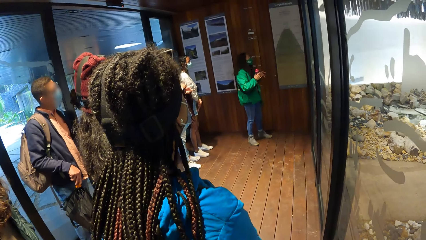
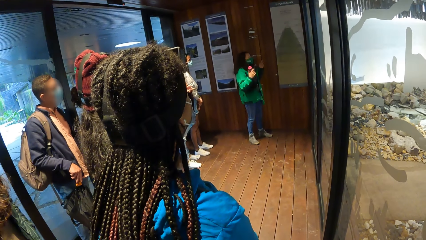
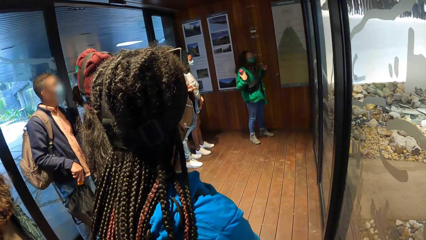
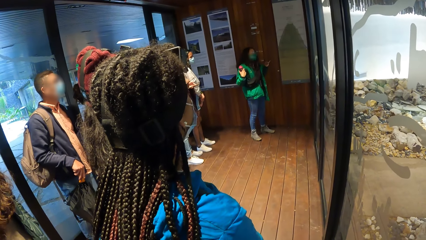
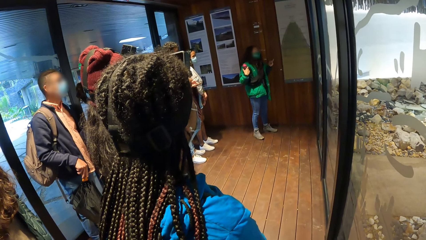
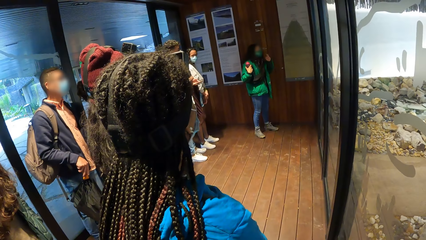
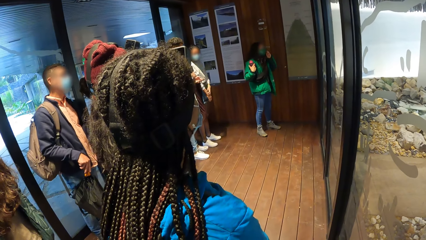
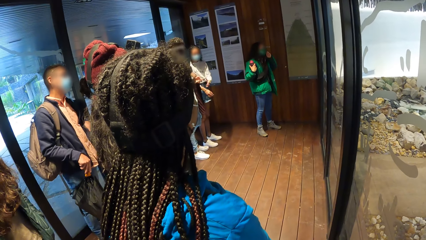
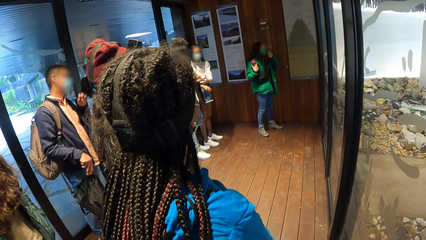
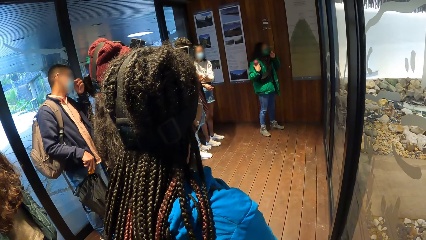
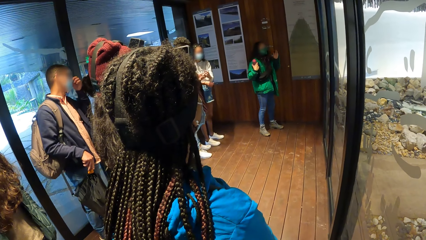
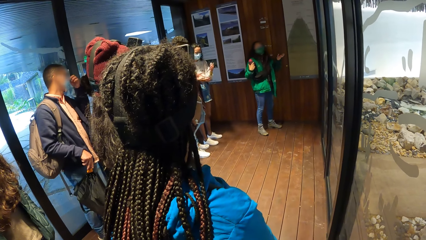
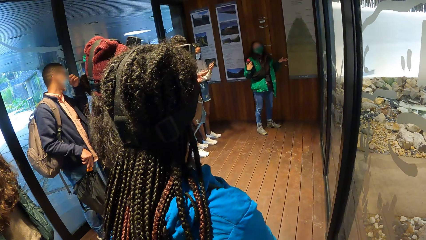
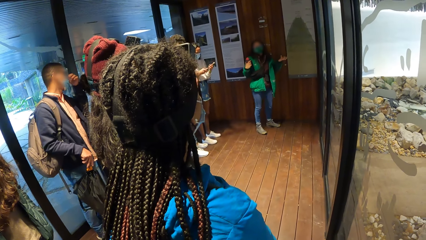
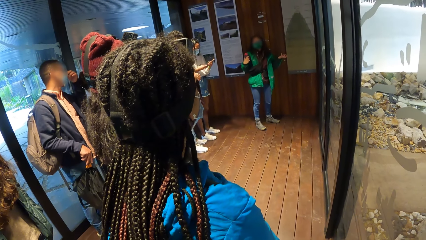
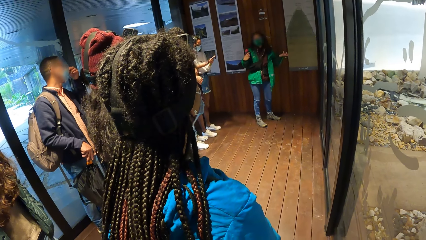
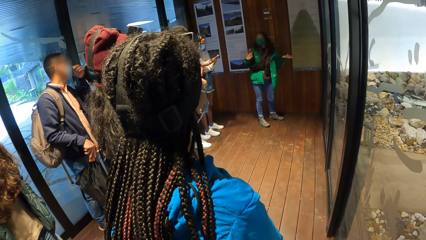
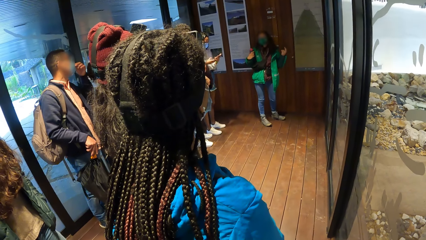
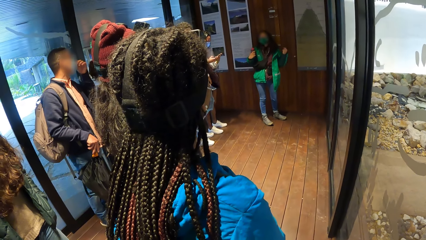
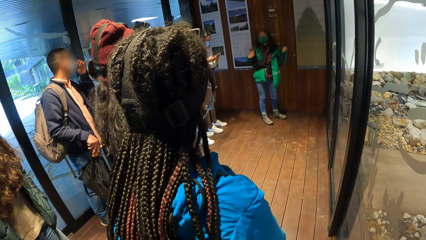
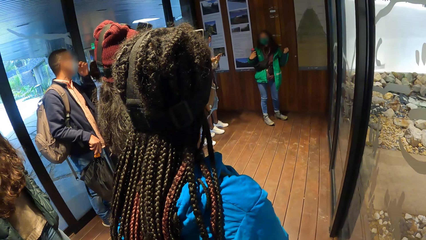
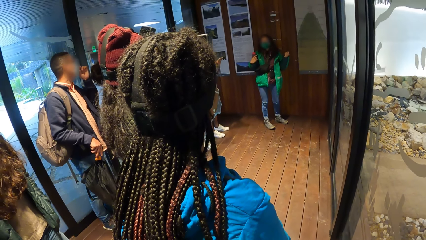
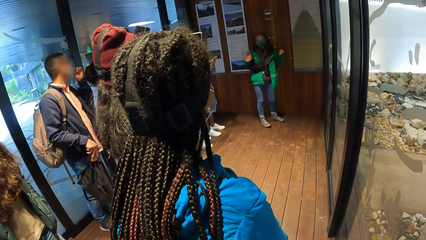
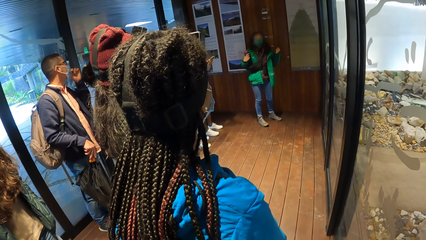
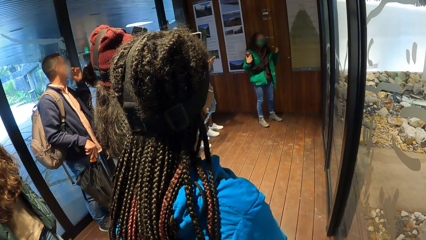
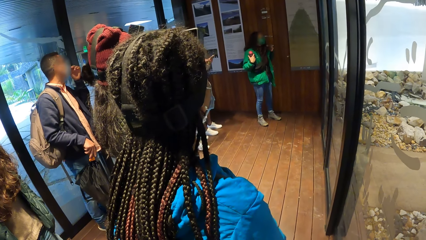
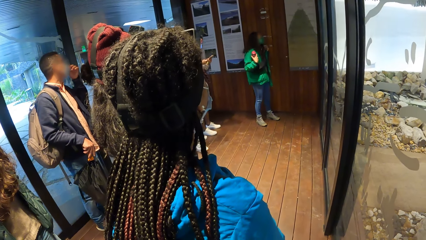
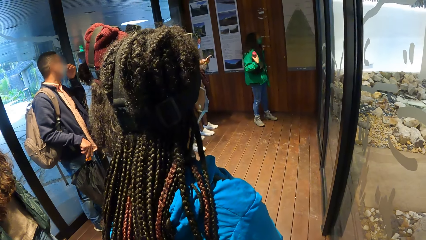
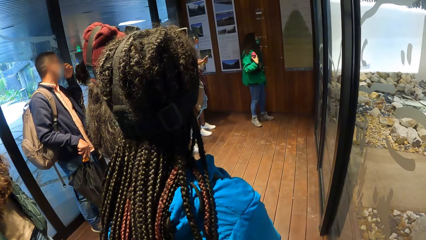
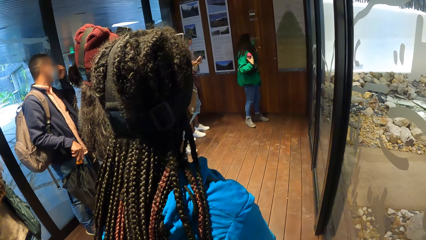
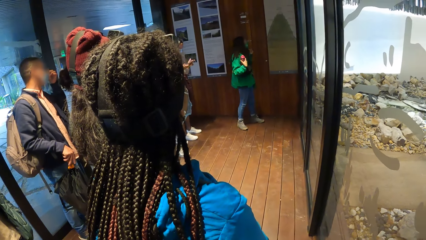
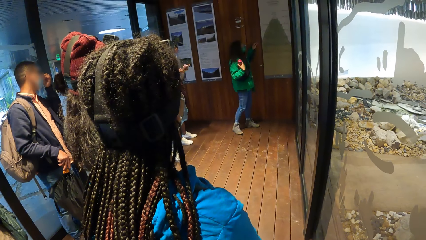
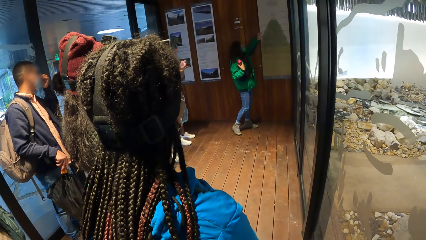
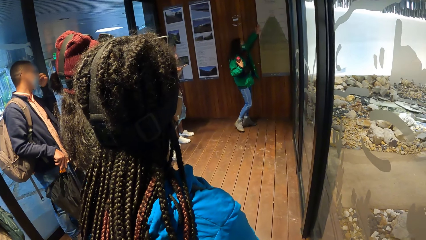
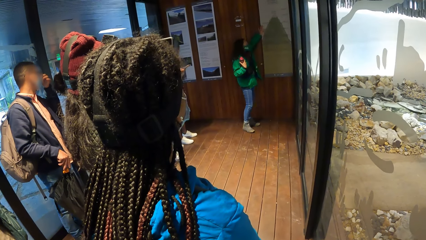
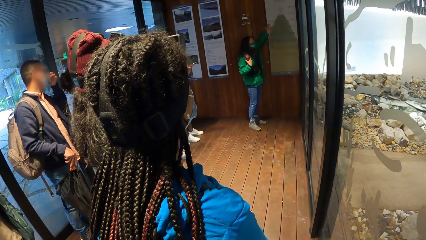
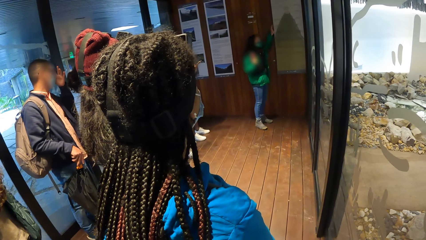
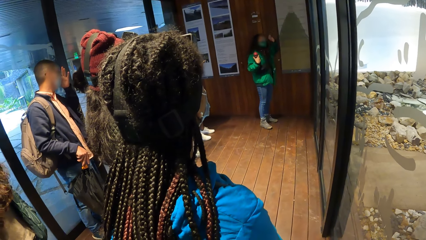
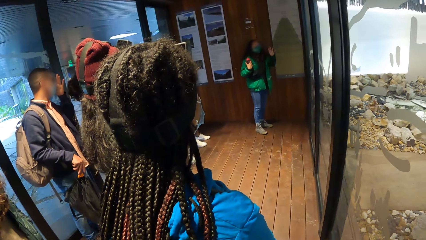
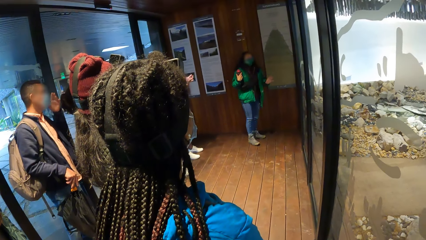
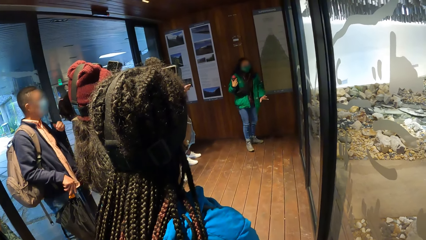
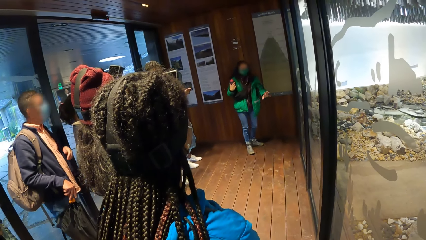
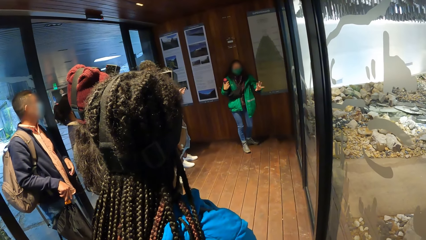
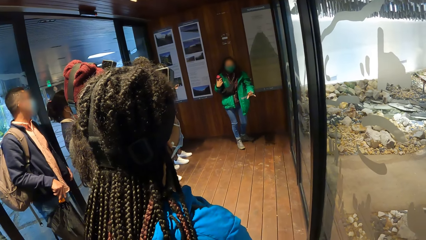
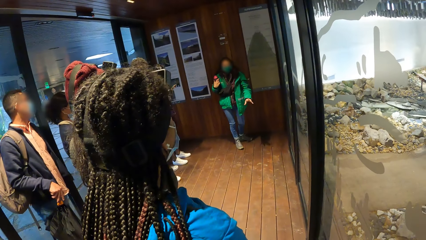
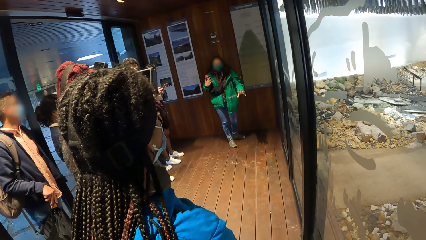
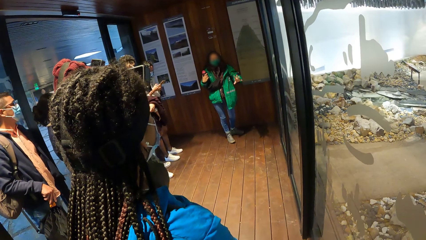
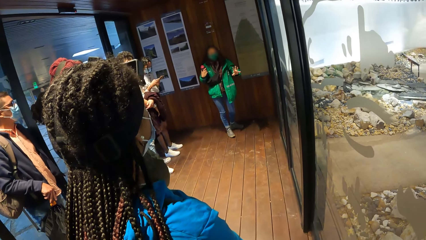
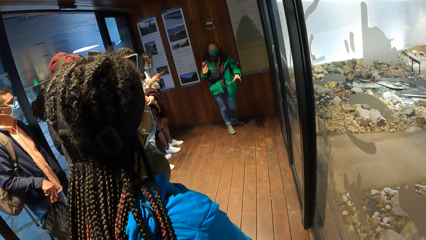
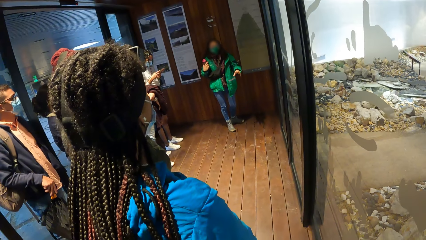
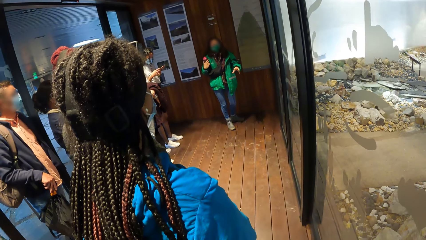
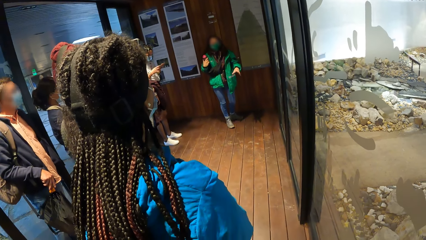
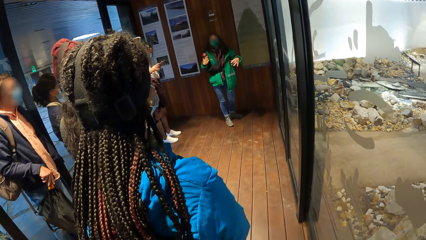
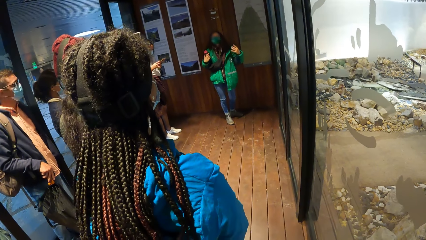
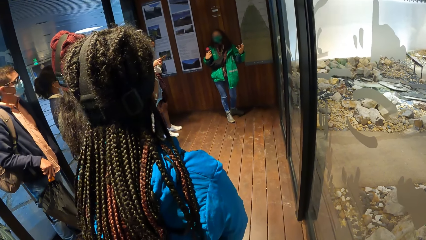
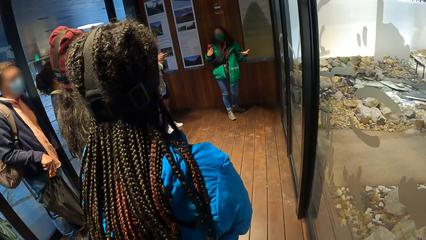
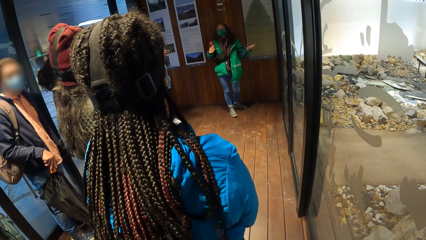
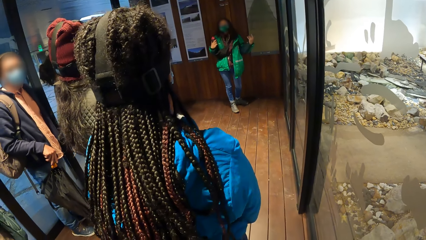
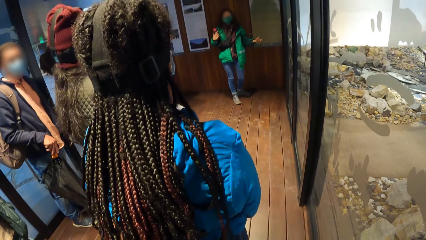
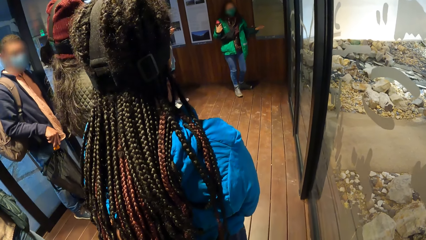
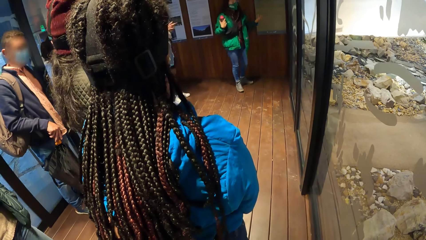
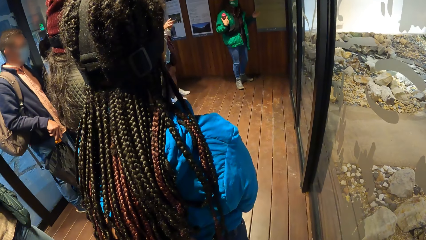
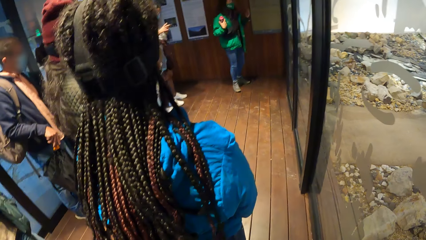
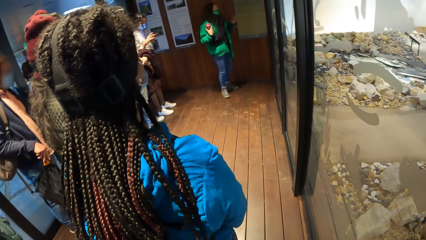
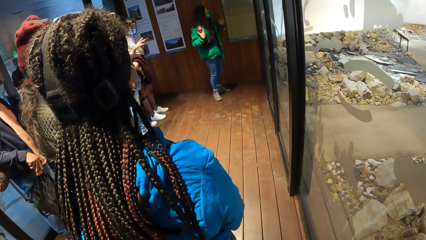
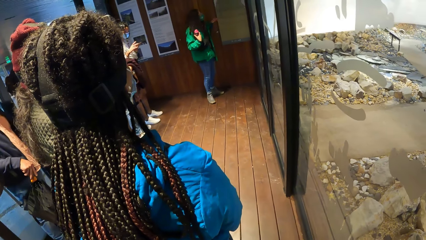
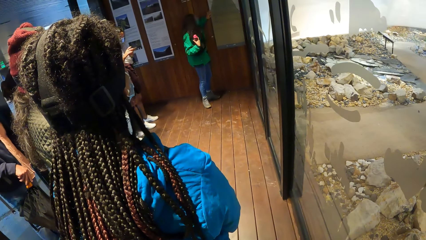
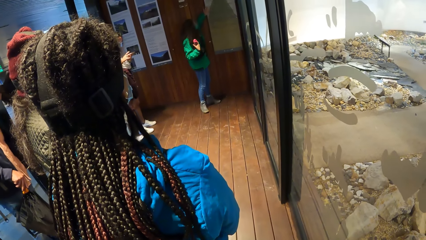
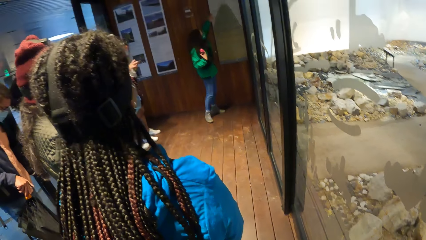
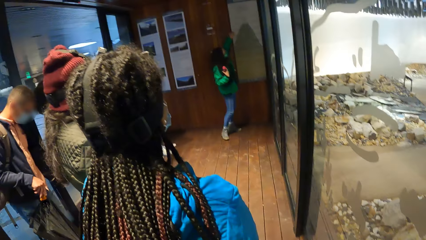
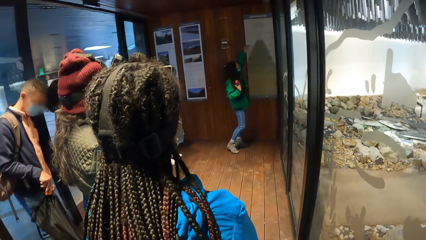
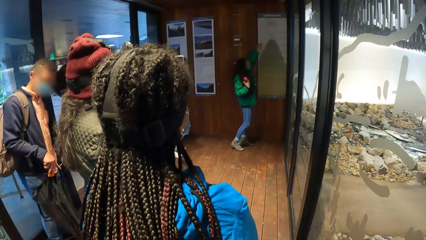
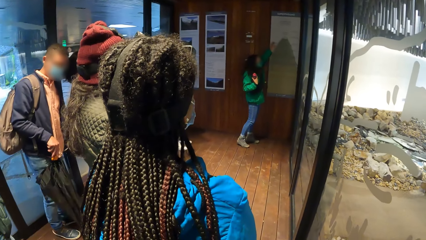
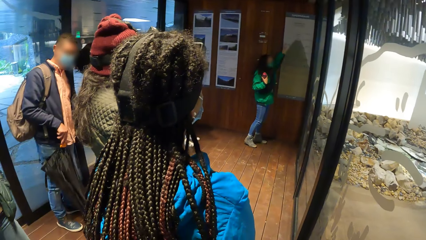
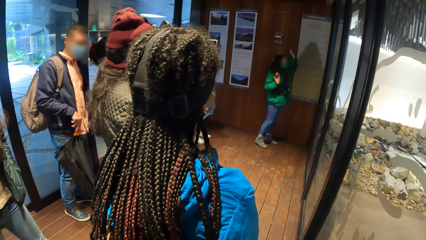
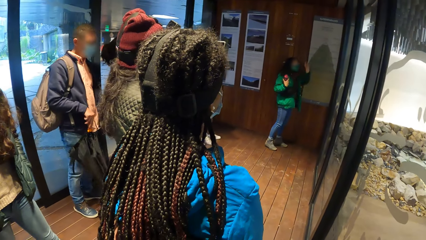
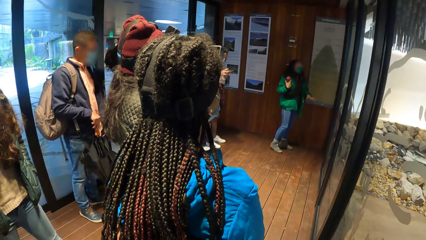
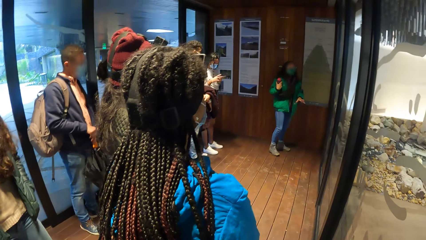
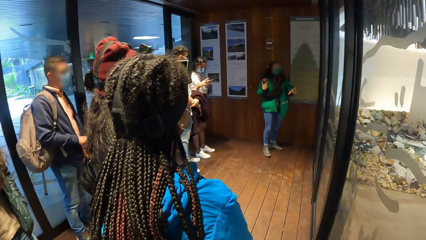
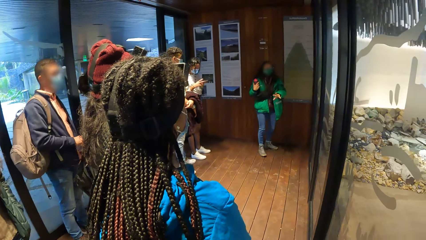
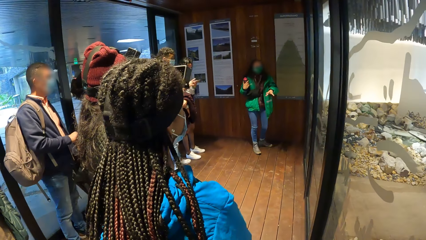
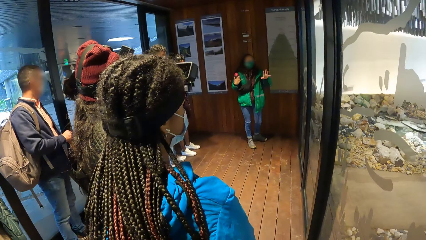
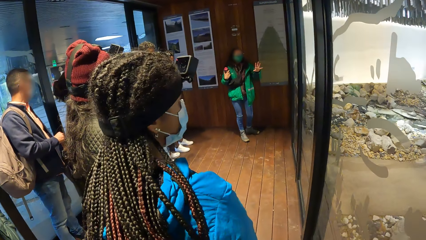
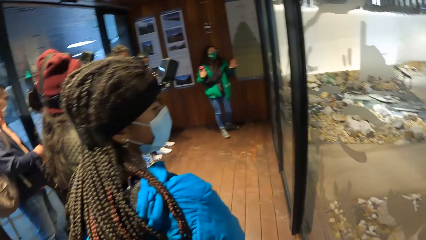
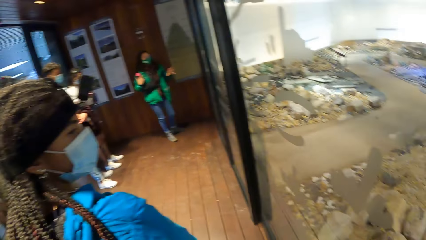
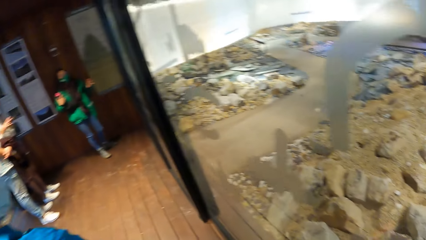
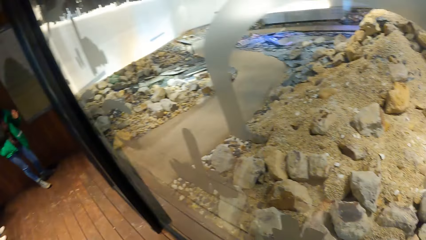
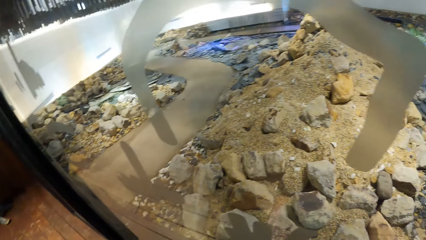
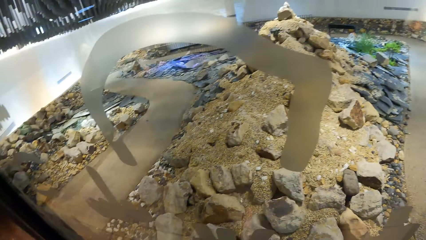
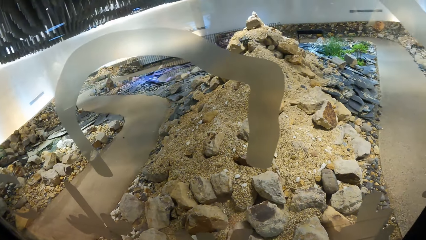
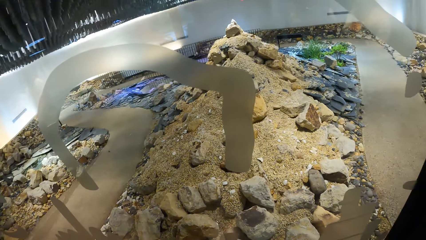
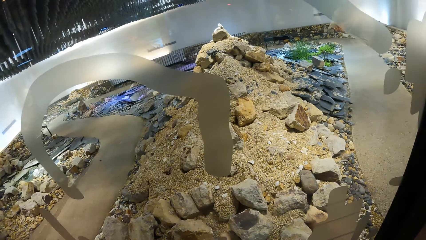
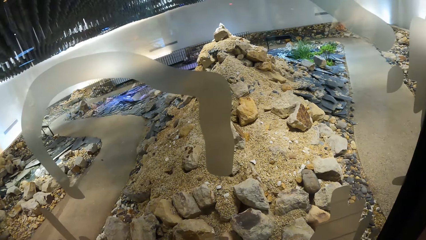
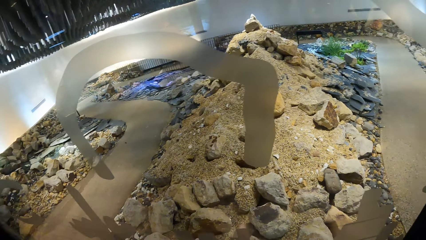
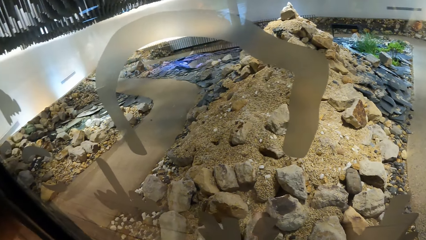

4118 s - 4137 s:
The woman passes the bottle from her left hand to her right hand. The woman touches the nose mask on her face with her left hand. A man touches a nose mask on his face with his left hand. Another lady looks at the phone. The woman lifts the hand. The woman touches the poster on the wall with her left hand. The woman demonstrates the hand. Another man operates the phone with both hands. The camera wearer looks around.
